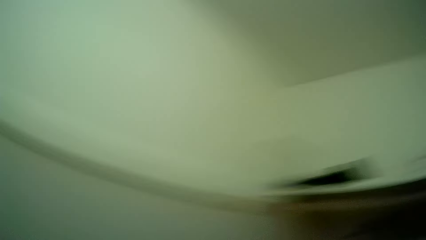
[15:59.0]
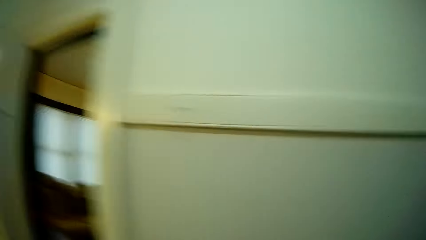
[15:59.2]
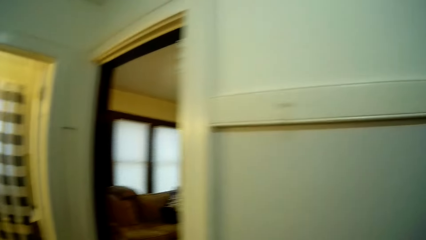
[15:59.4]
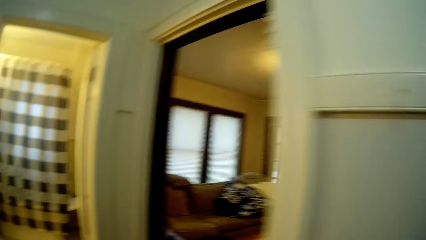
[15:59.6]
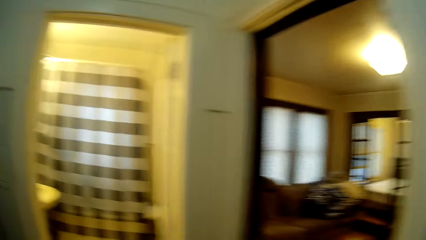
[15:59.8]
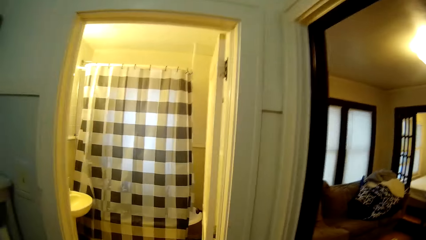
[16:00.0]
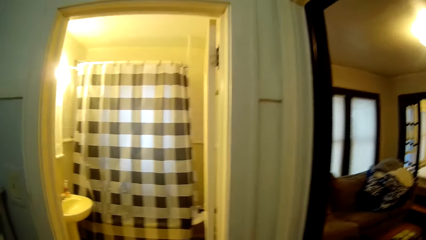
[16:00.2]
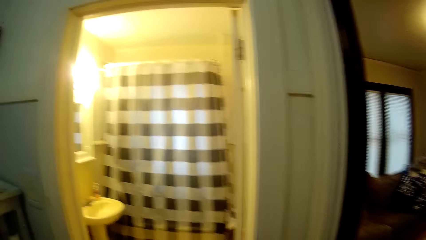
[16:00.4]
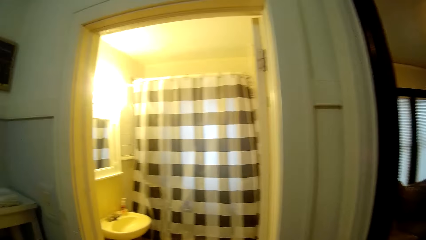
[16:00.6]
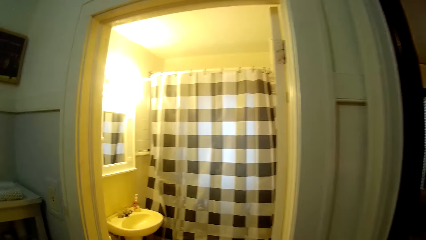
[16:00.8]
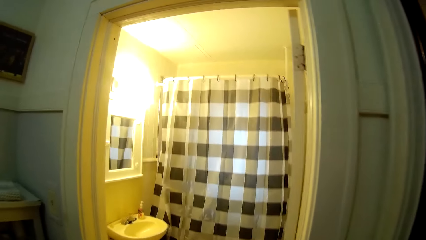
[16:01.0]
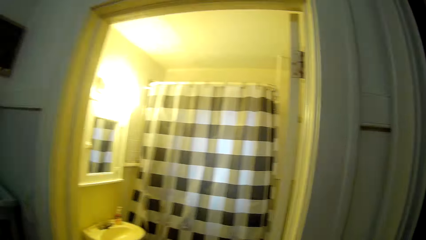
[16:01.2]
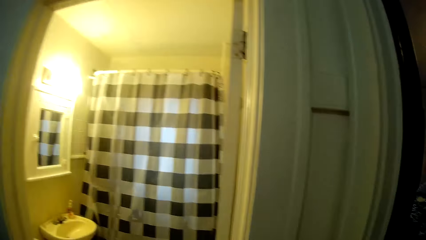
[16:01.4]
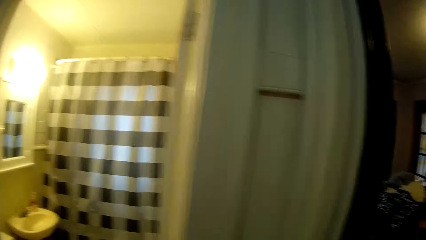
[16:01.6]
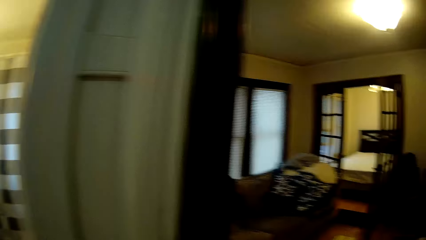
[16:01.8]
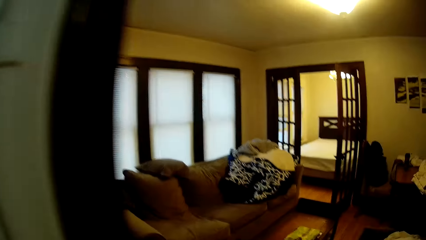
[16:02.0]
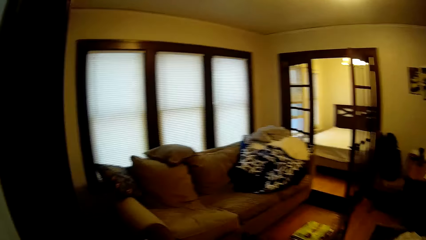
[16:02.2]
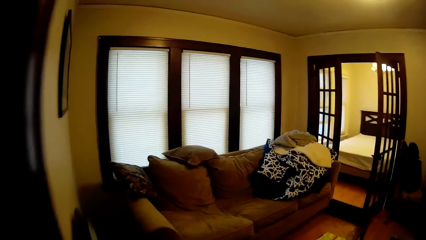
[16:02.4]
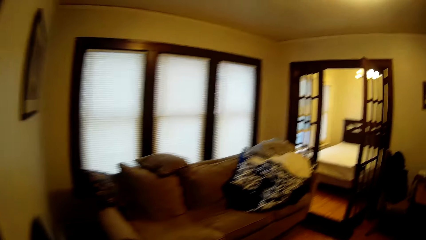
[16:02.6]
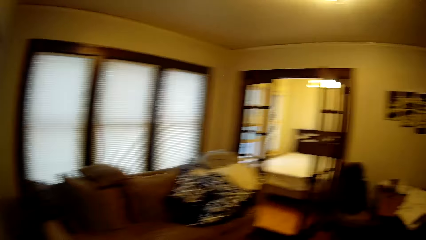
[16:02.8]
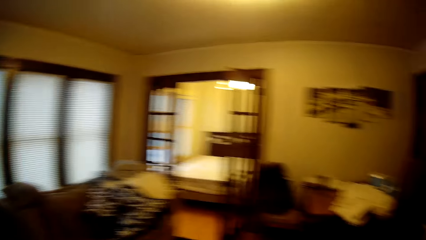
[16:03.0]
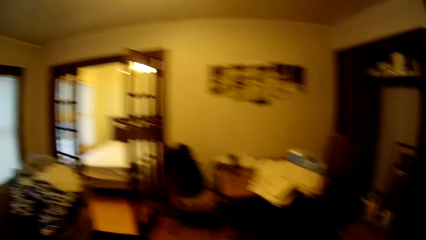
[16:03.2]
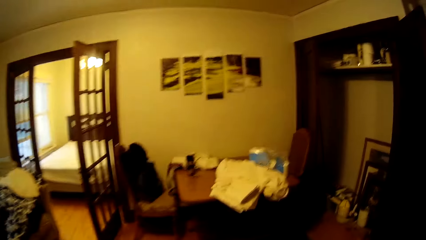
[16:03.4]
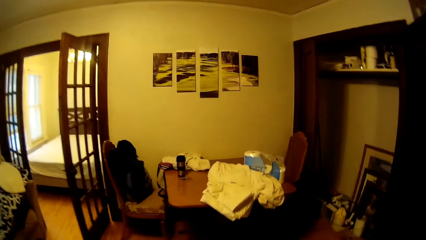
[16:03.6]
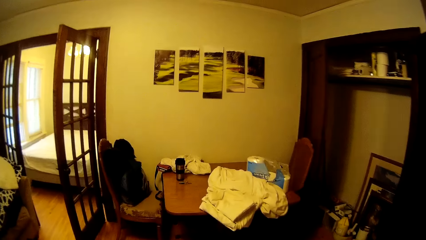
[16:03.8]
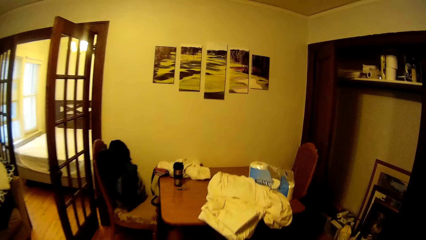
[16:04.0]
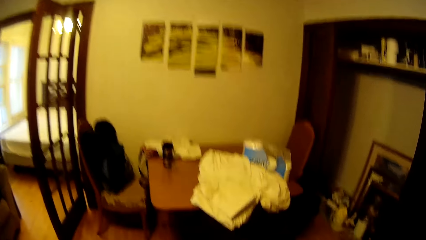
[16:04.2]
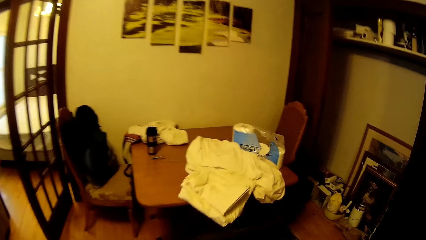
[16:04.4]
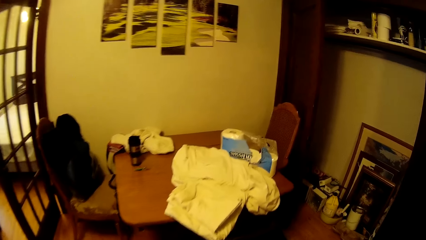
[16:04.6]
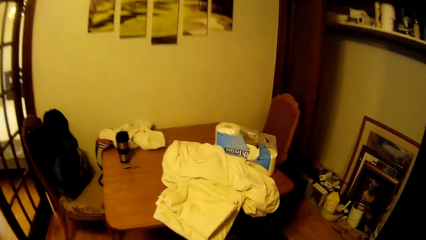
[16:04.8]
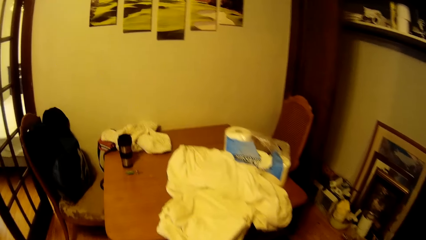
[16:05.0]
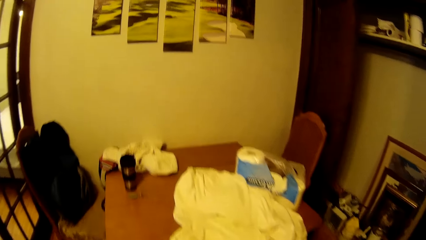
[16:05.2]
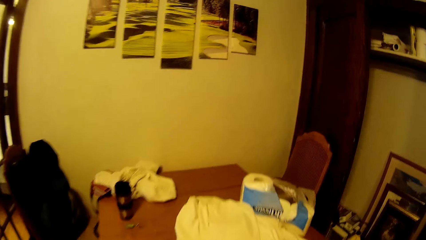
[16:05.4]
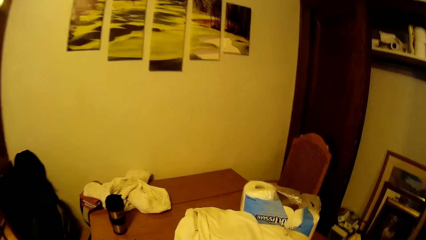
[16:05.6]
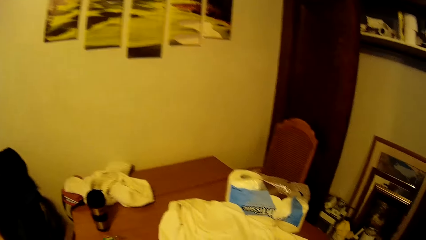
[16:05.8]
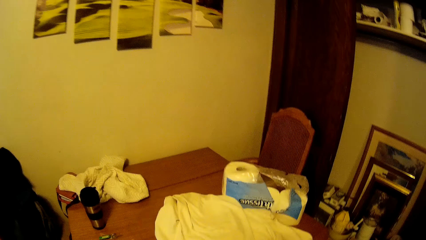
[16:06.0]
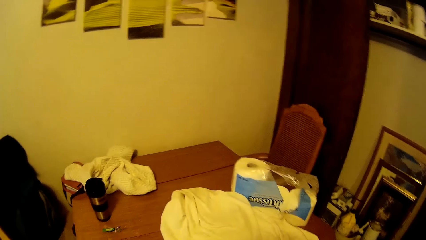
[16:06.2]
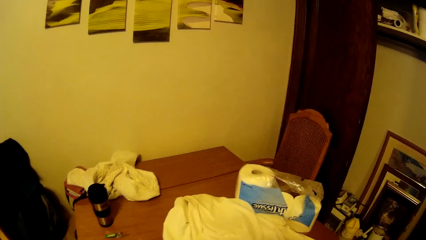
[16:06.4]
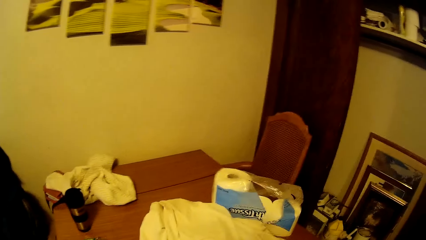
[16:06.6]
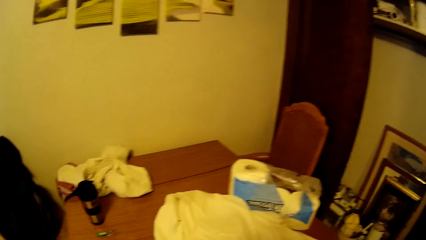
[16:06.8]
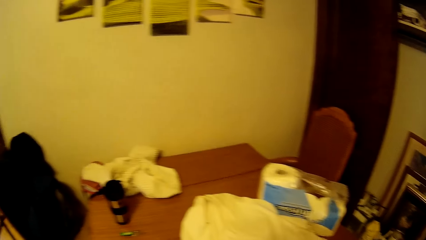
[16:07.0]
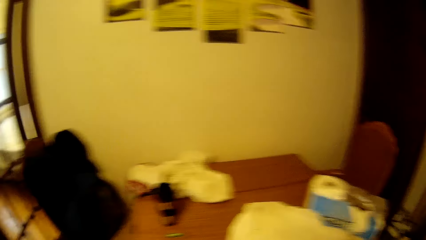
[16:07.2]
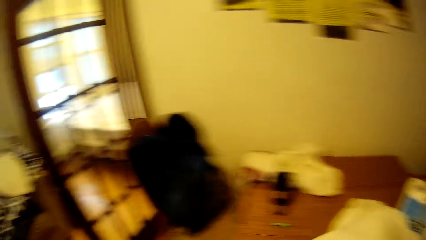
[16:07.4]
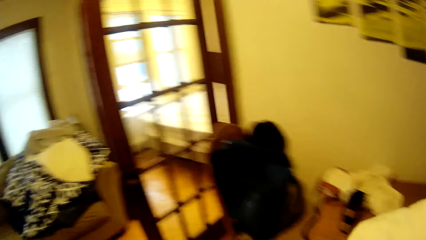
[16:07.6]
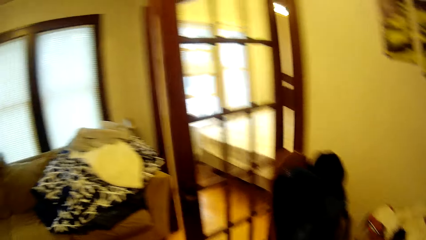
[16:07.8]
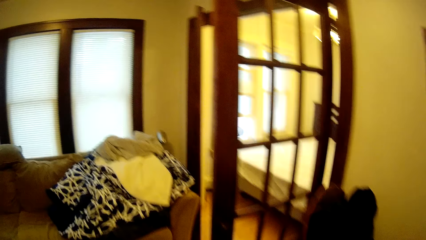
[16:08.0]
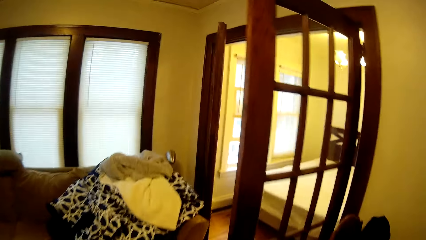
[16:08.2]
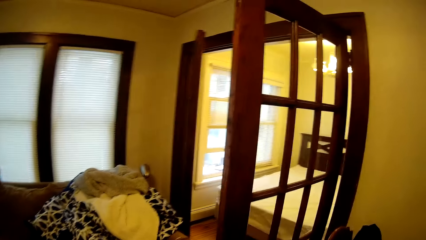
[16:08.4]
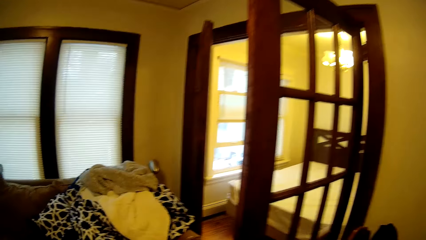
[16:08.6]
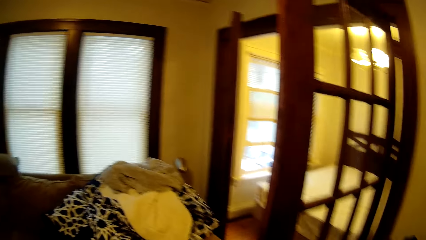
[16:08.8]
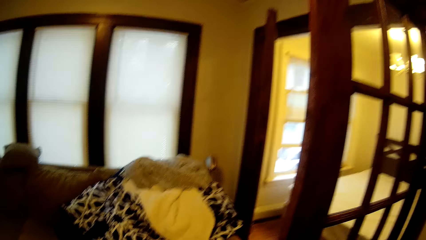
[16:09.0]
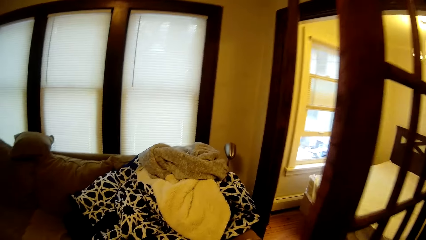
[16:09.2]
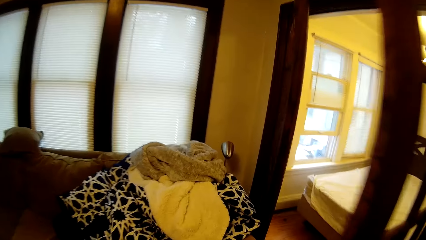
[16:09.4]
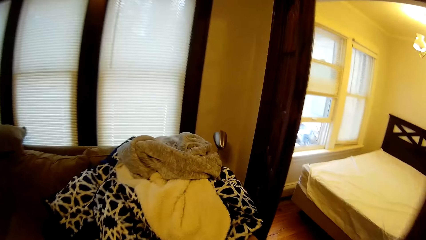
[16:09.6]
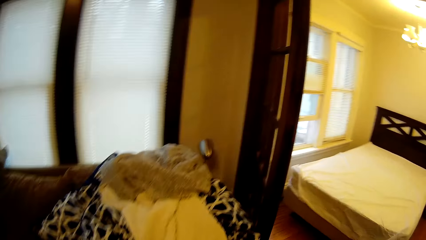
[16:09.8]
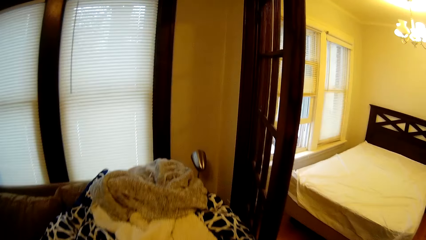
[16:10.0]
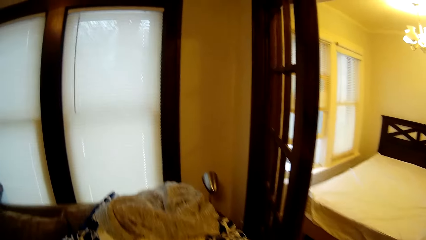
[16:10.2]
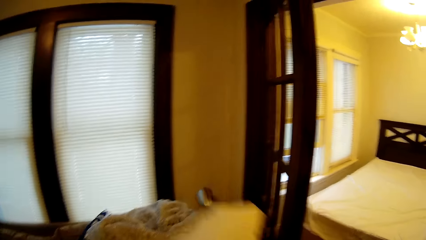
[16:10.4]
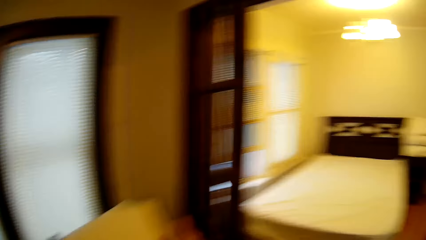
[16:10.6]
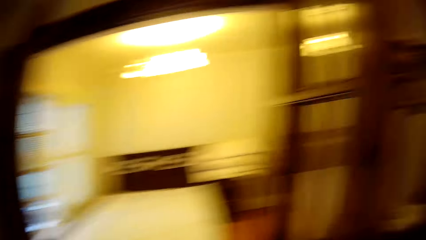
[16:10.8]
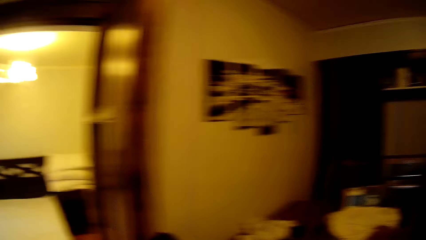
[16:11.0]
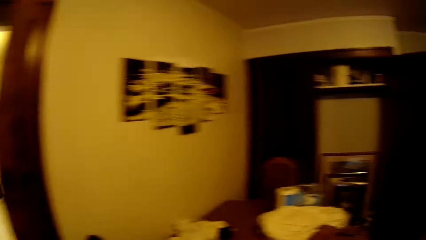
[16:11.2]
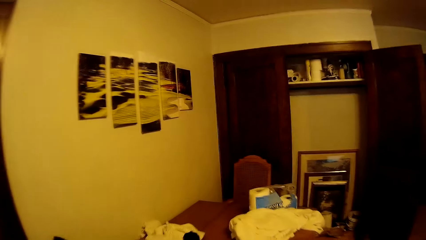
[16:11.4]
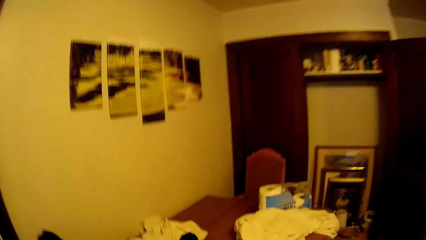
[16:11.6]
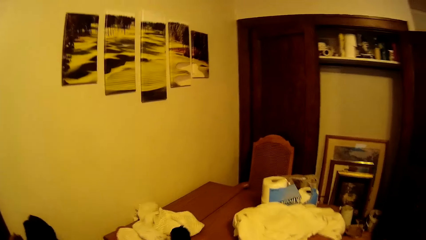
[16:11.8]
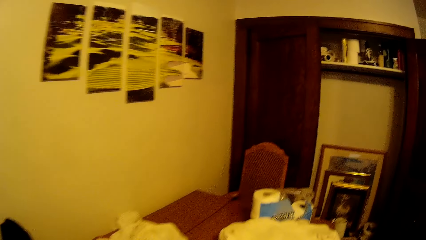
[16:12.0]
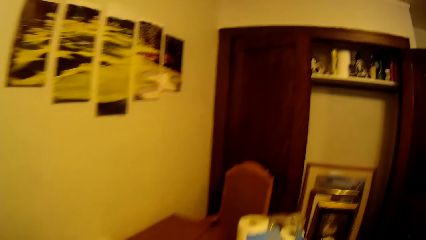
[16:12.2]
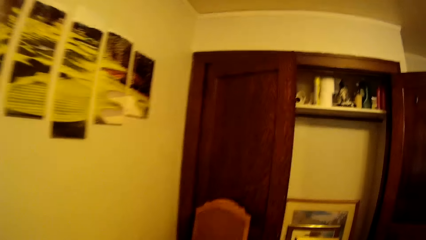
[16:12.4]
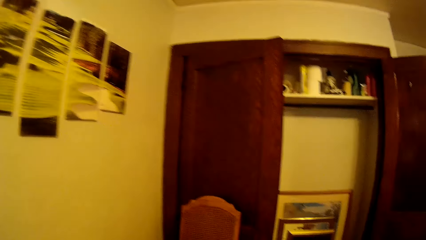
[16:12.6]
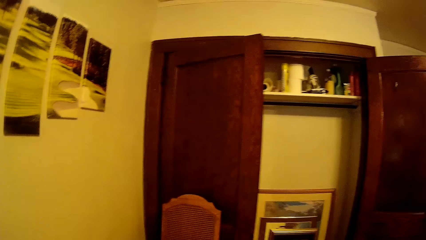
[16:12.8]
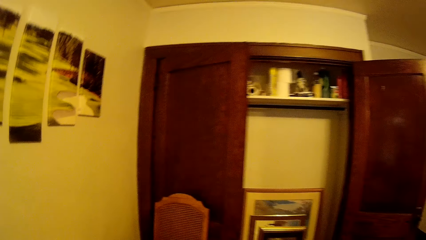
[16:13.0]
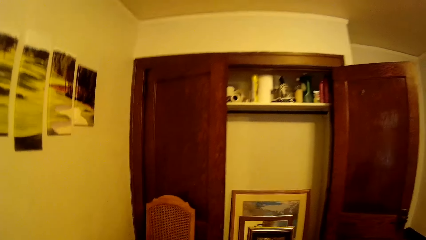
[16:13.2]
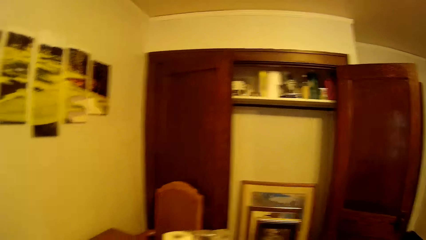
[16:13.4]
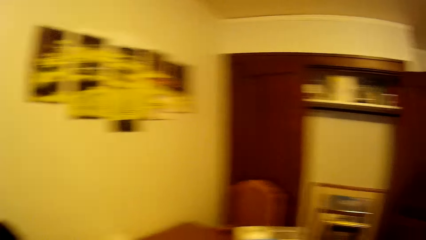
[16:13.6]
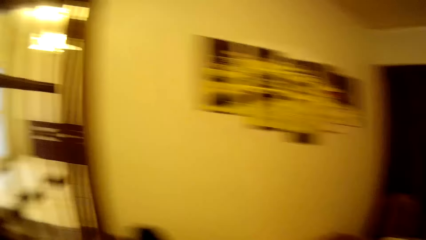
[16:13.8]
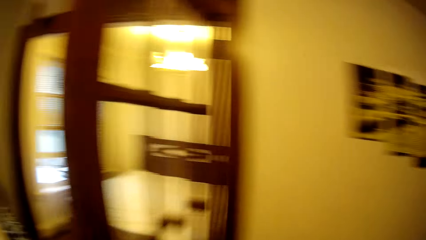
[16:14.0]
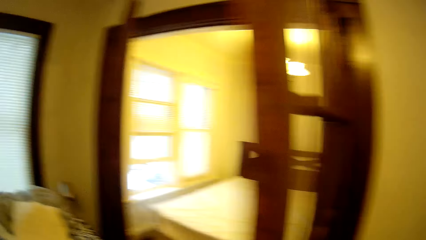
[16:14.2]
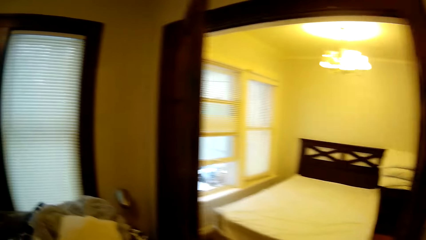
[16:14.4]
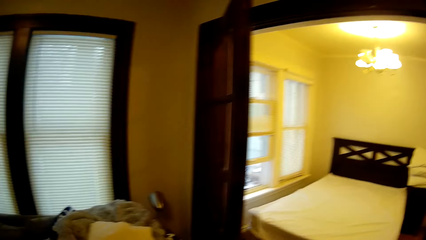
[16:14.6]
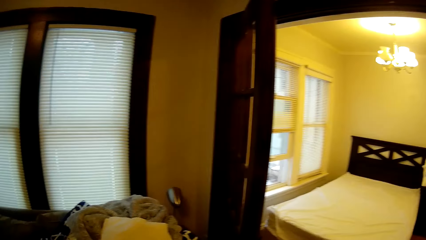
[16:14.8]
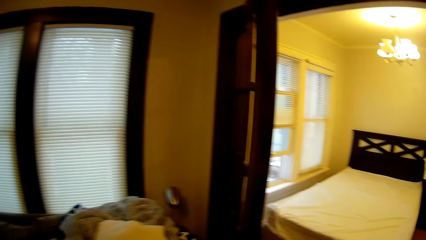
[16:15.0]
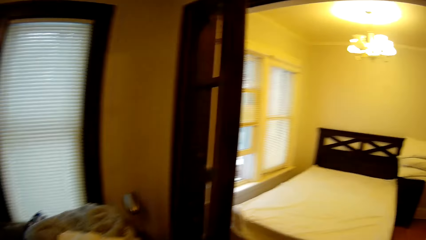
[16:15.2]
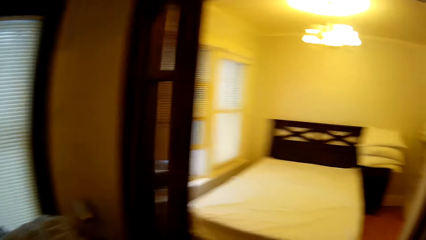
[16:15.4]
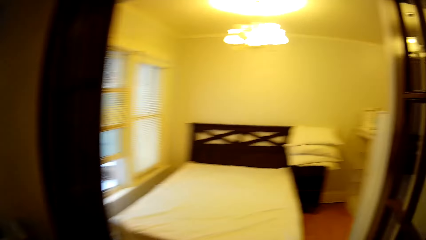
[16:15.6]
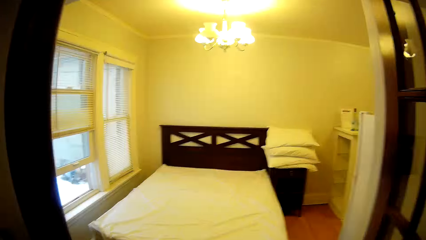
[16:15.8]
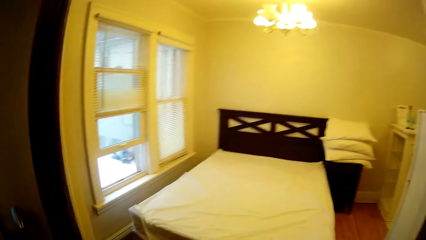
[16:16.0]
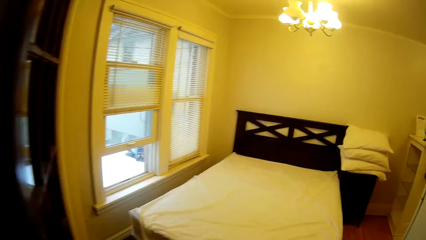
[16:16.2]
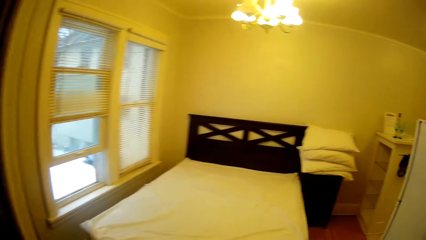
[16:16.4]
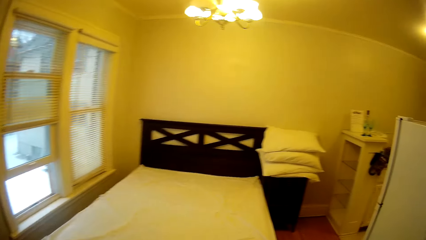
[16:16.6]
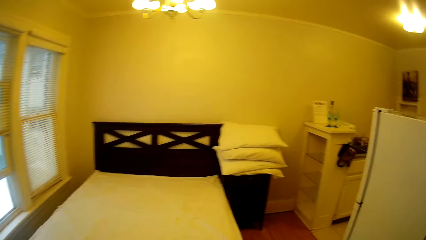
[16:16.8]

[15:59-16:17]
The camera wearer walks around in the house. They walk into the sitting room. They pick up the bedding. They walk around in the house. They drop the bedding on a sofa. They walk around in the house. They walk into the bedroom.
